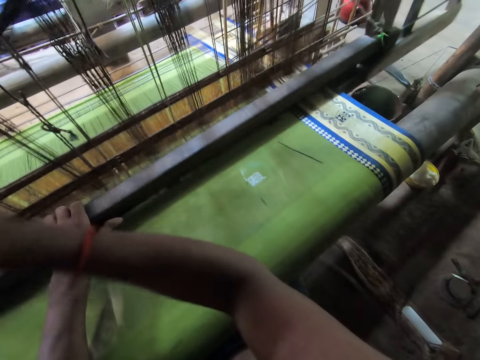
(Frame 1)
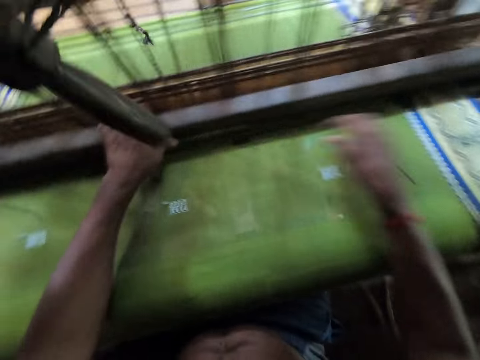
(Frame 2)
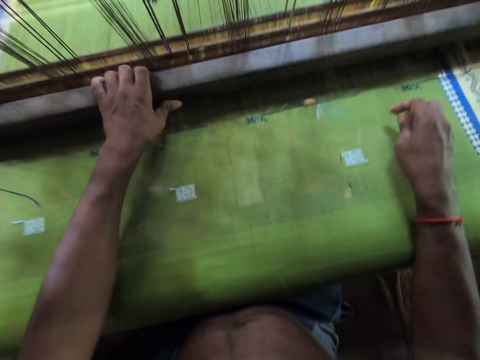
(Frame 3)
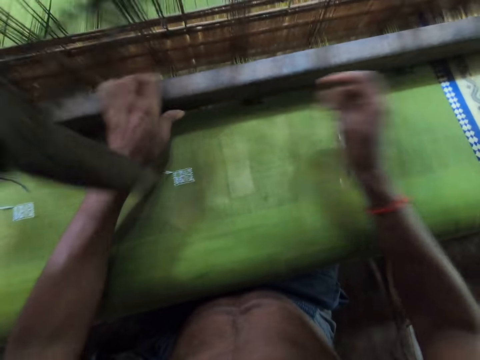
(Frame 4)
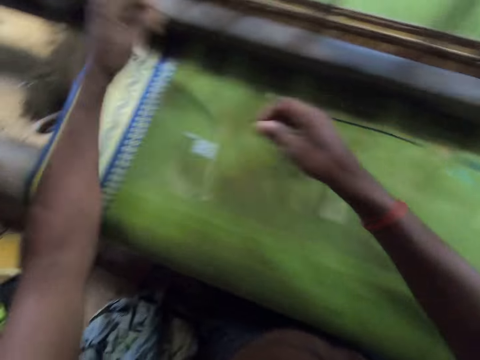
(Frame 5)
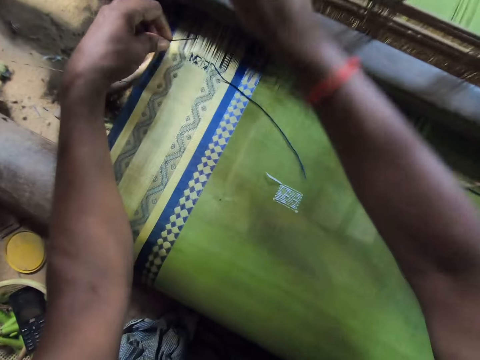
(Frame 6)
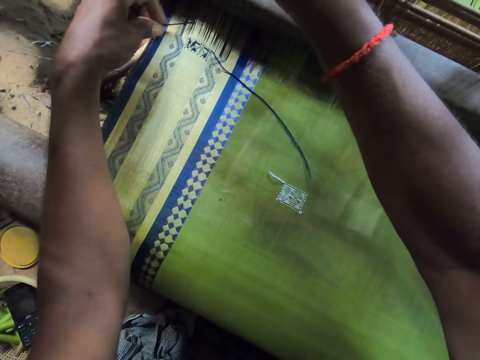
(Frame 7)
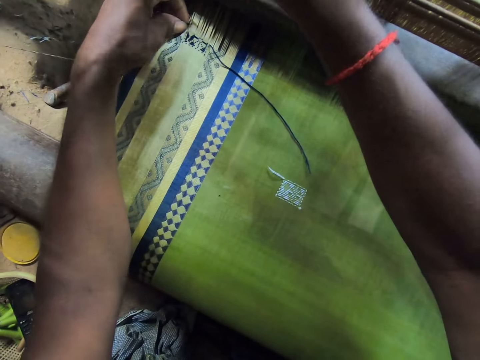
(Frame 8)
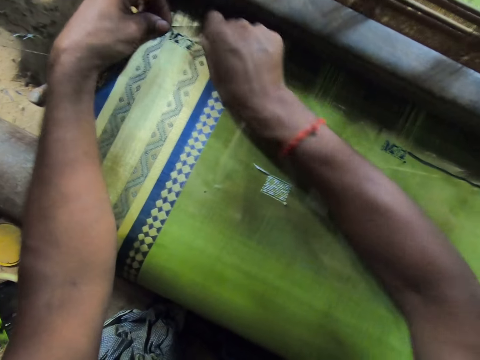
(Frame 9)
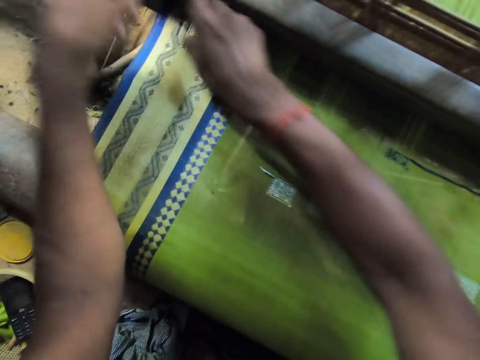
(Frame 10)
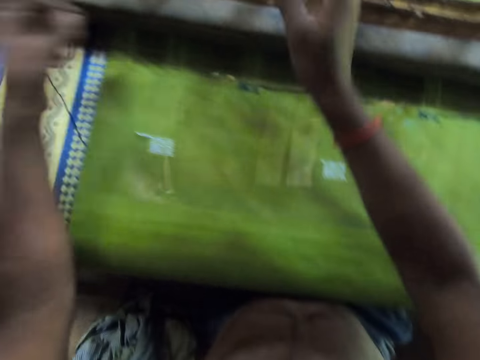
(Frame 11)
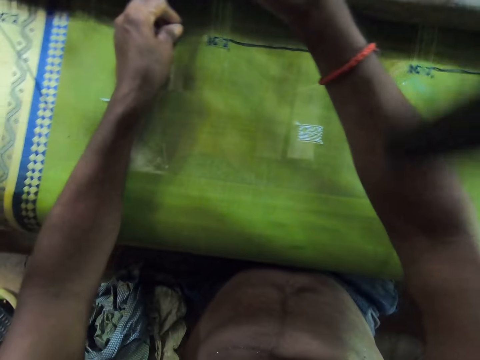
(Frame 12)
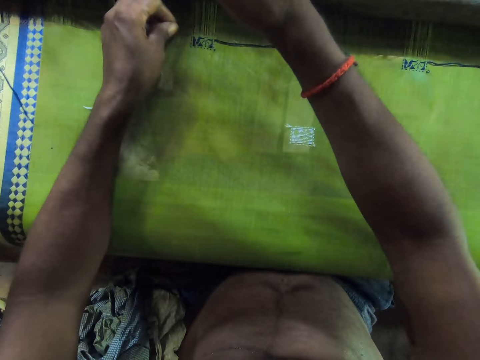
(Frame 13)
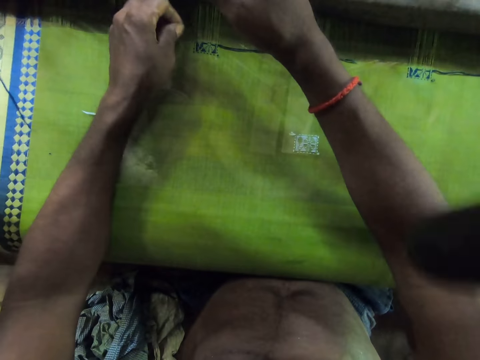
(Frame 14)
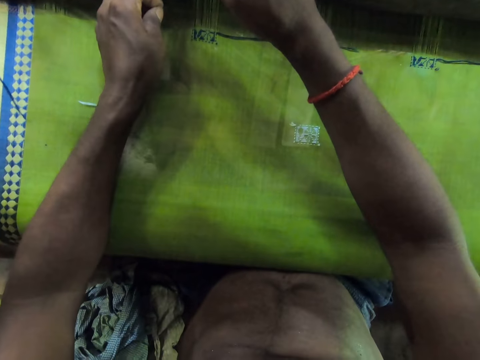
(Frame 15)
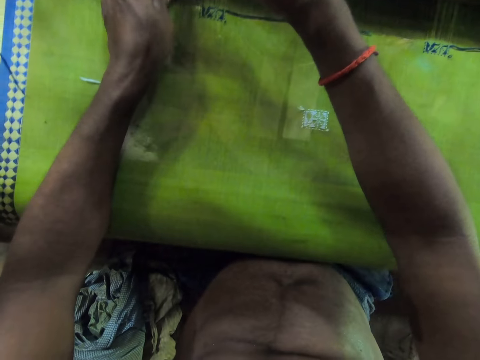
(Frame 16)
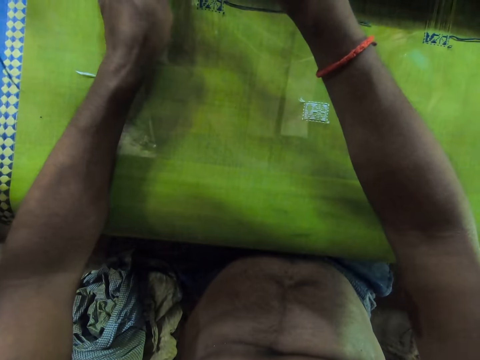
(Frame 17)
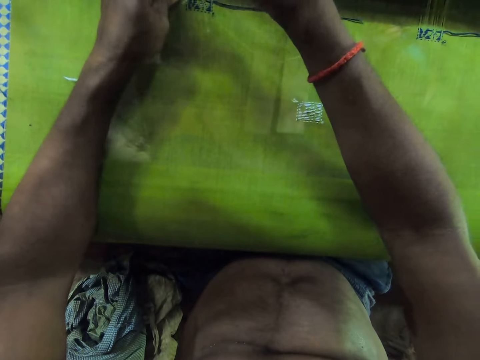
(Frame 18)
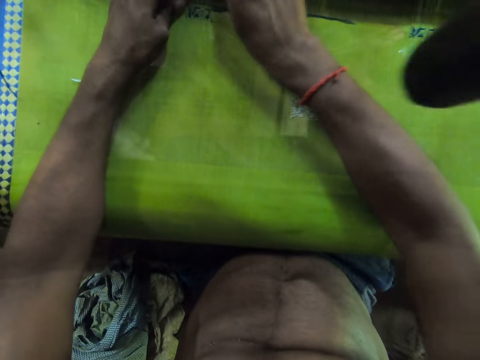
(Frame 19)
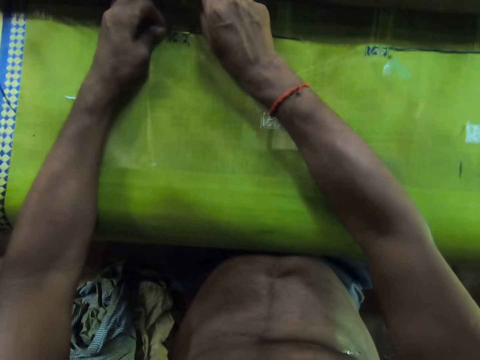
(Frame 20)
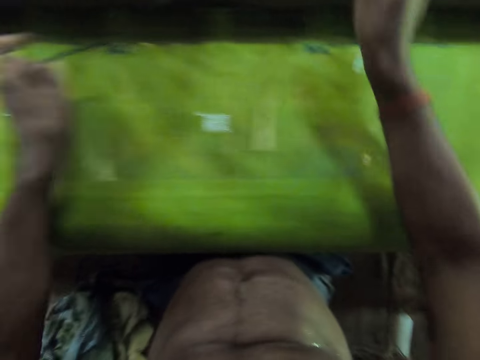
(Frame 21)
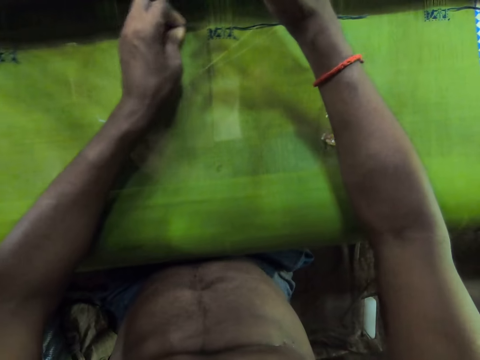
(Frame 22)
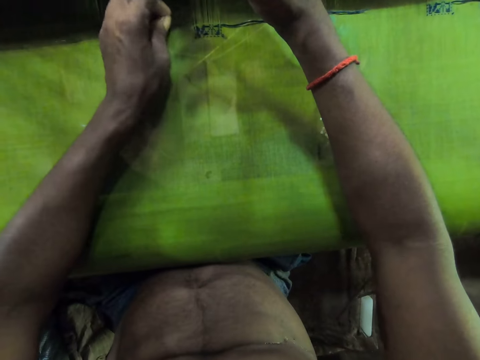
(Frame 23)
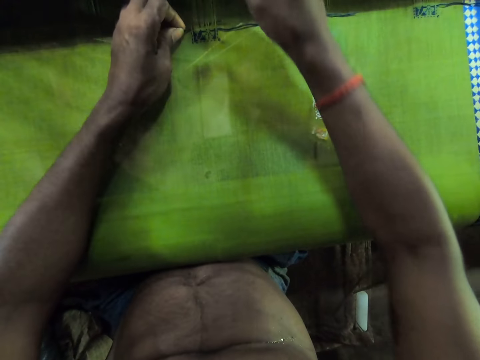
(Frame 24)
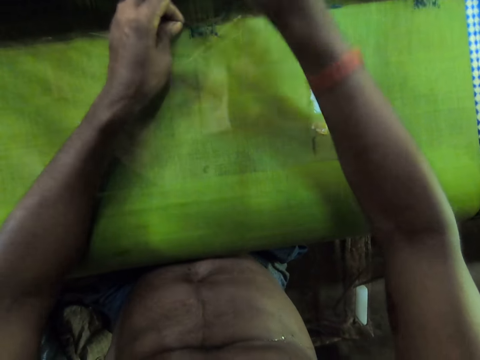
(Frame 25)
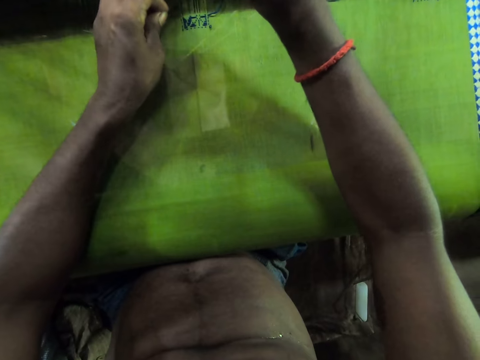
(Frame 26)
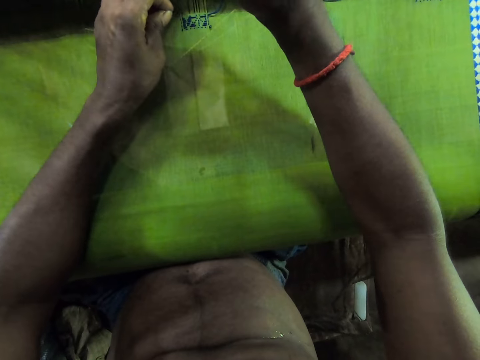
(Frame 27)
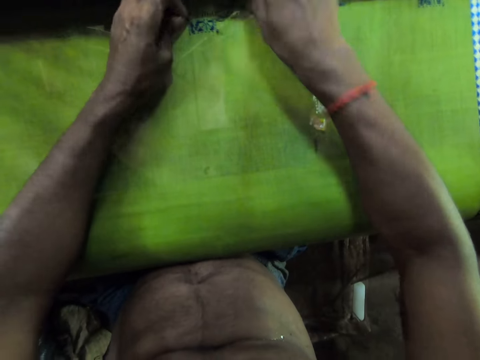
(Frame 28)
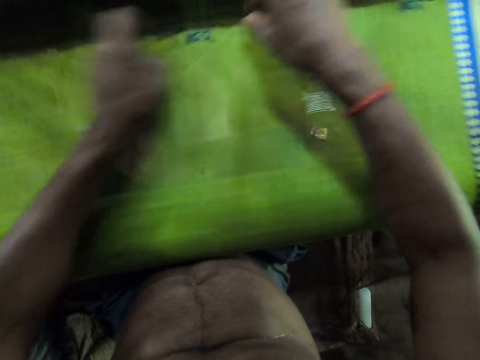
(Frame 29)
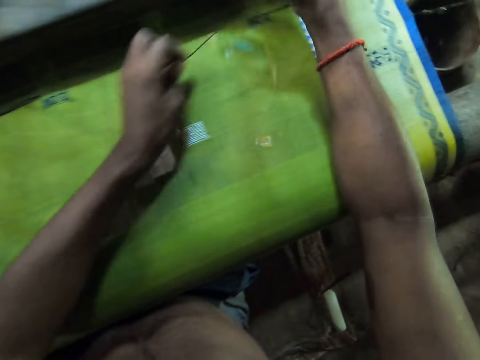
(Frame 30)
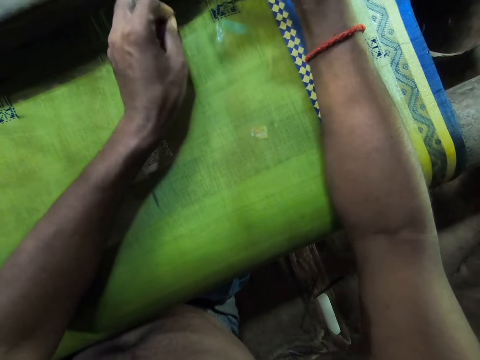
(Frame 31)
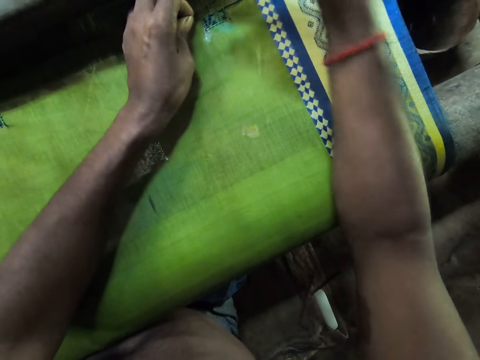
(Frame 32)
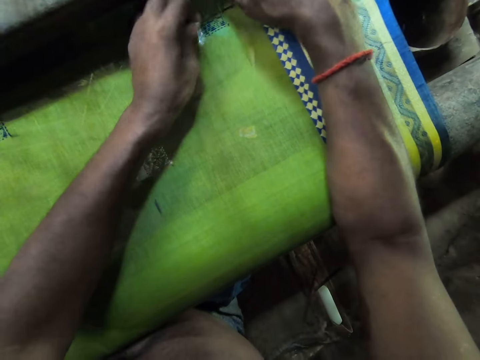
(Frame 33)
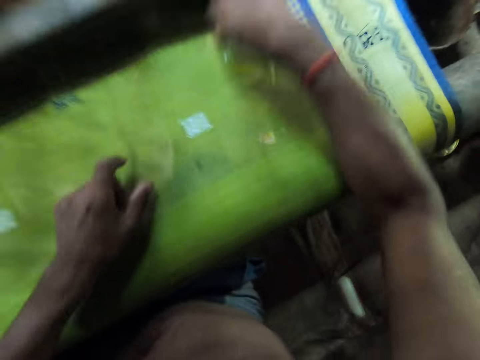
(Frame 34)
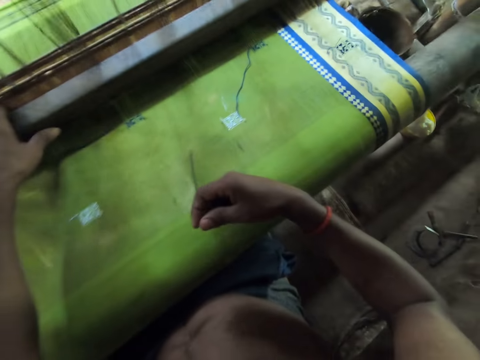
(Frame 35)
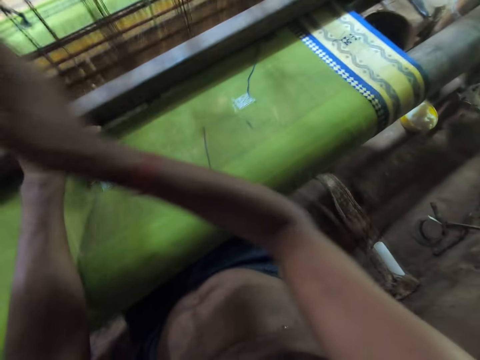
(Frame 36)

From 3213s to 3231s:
The camera wearer picks the piece of metal from the fabric with his right hand. He passes the piece of metal from his right hand to his left hand. He attaches the thread in his right hand into the fabric with the piece of metal in his left hand. He passes strings through the piece of cloth. He drops the piece of metal on the fabric with his left hand. He weaves the fabric with the loom machine with both hands.

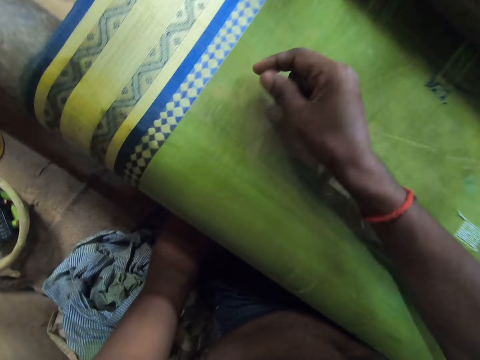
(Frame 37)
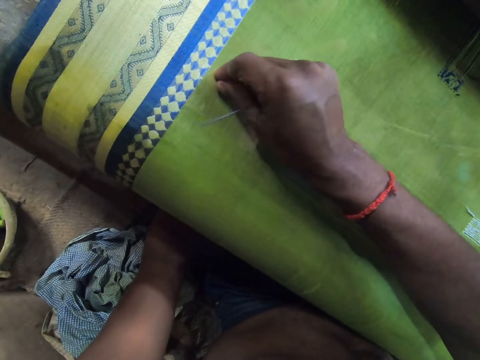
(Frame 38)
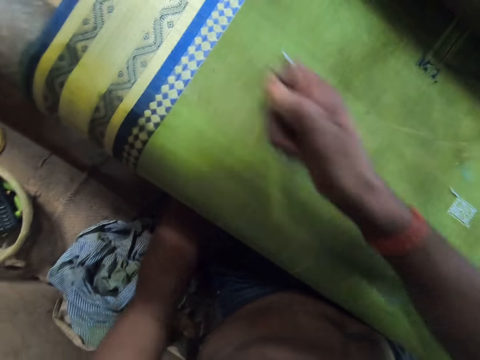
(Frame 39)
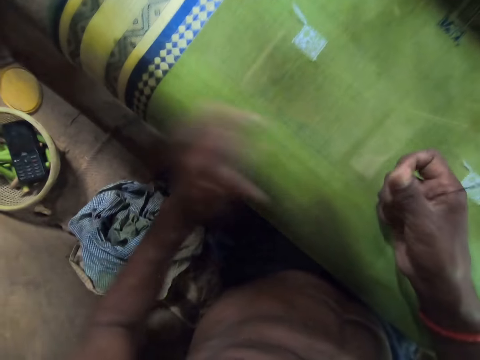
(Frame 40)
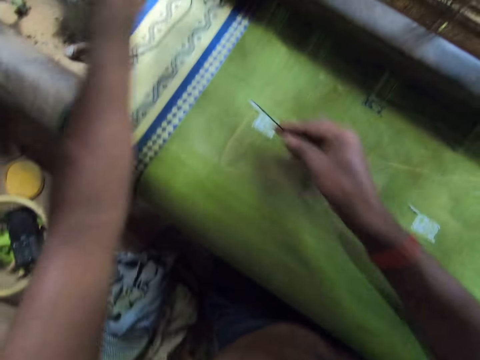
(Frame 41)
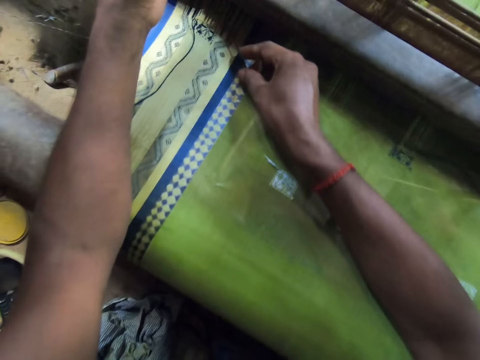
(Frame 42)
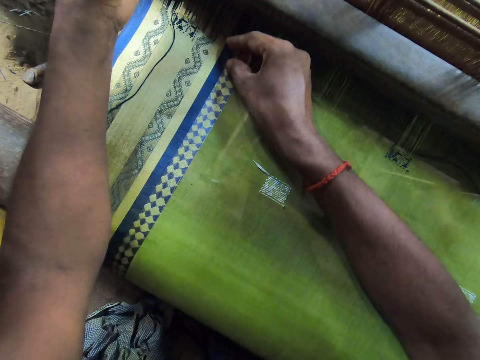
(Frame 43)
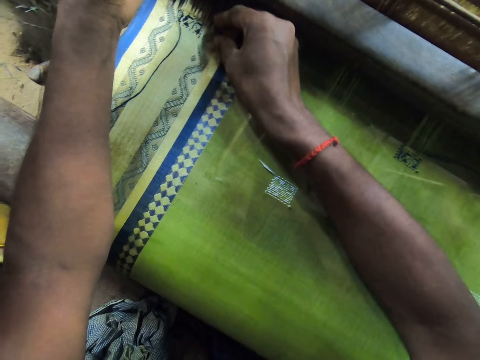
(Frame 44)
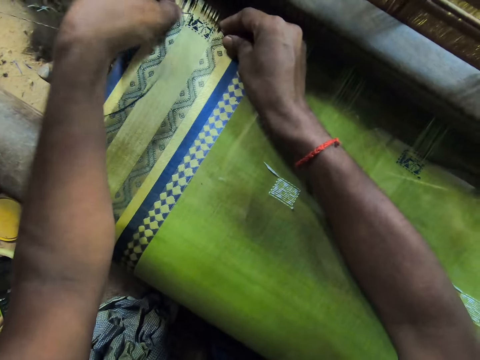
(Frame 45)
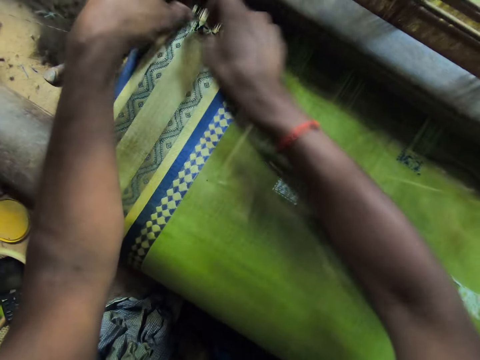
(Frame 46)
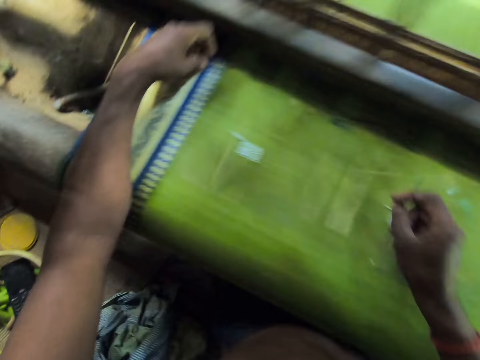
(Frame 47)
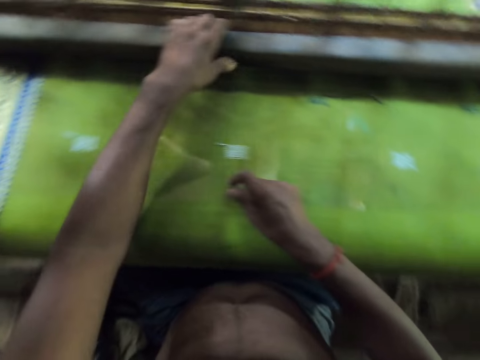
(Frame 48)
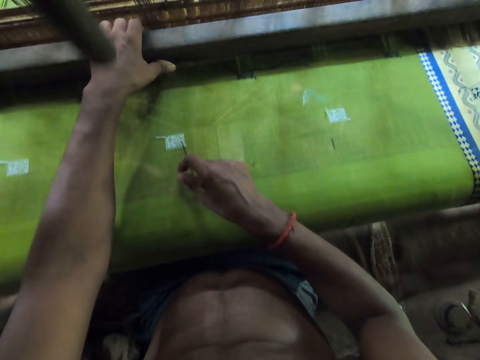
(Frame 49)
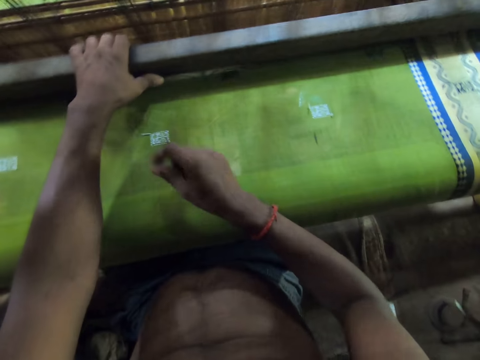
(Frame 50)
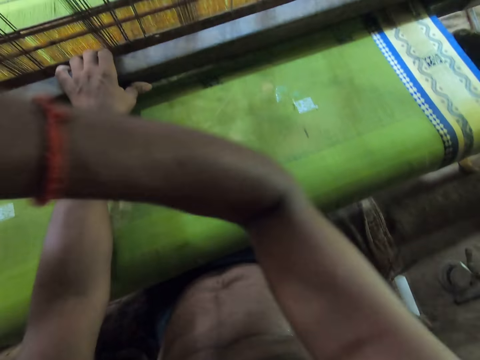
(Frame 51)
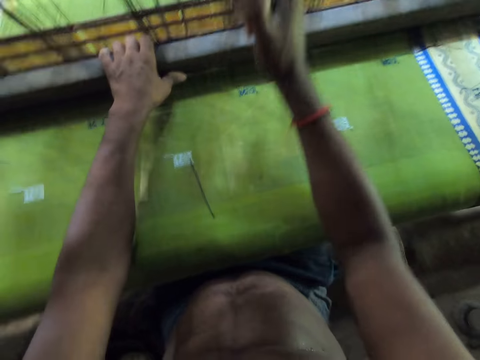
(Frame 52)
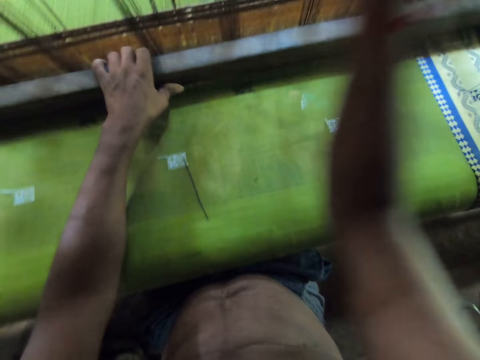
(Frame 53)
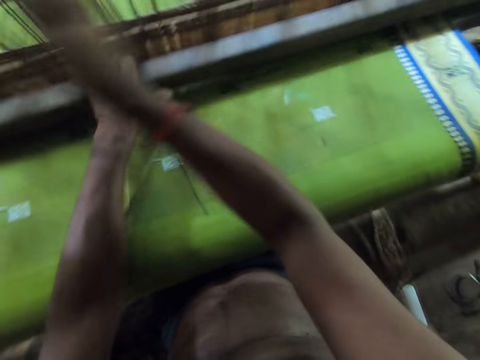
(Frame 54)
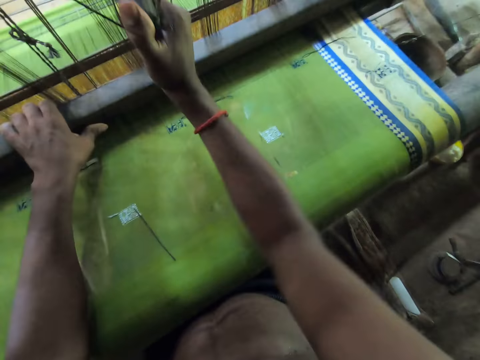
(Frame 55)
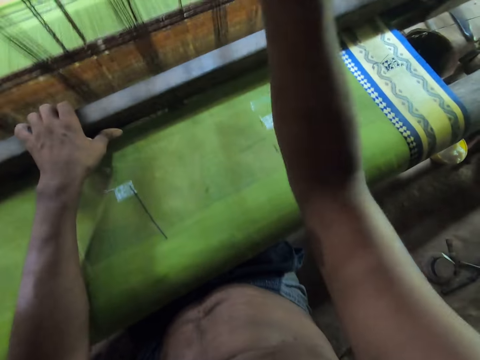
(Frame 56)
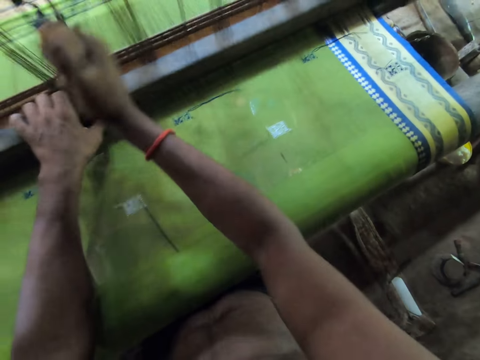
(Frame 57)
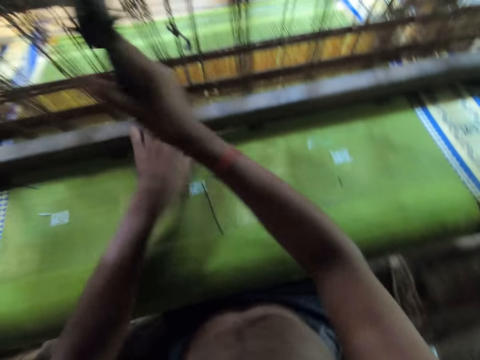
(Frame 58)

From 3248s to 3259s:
The camera wearer takes something off the cloth. He attaches the threads to the fabric with his left hand and the piece of metal in his right hand. He passes a string through the piece of cloth. He drops the piece of metal on the fabric with his right hand. He weaves the fabric with the loom machine with both hands. He weaves the fabric on the loom with his hands. He sews the cloth.
